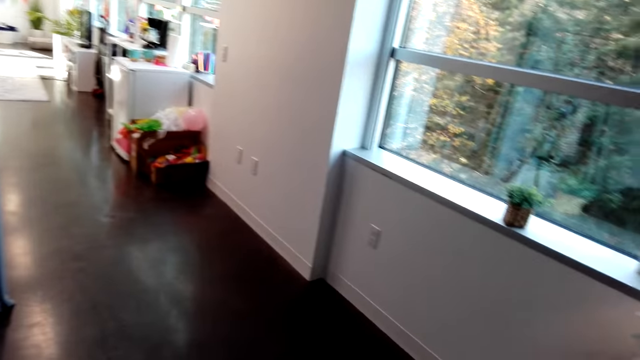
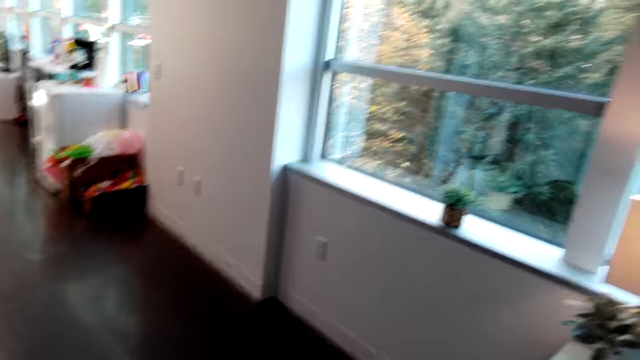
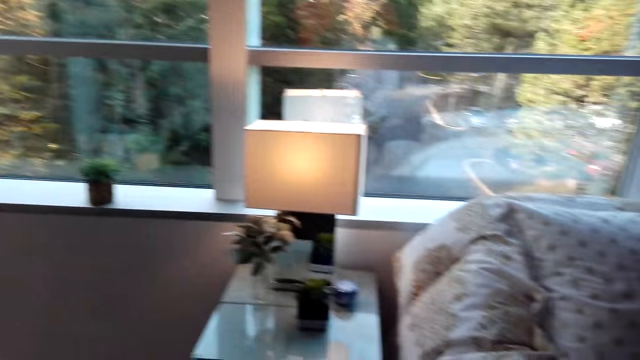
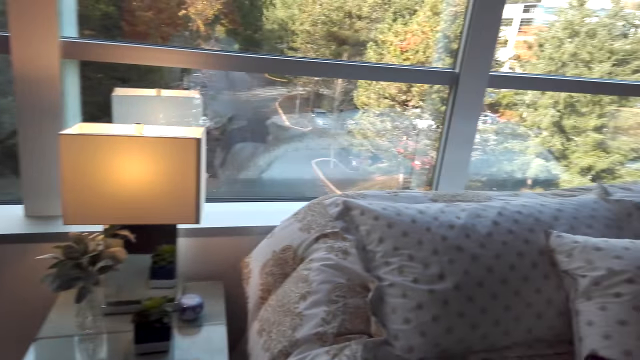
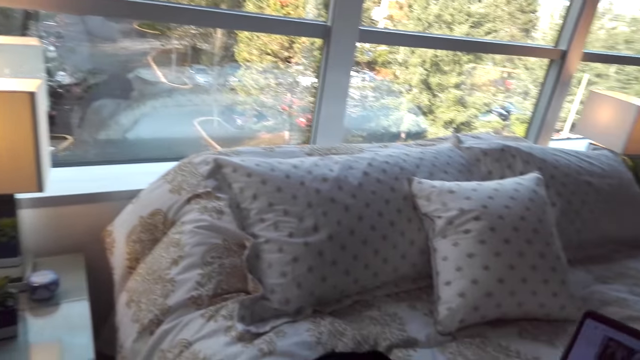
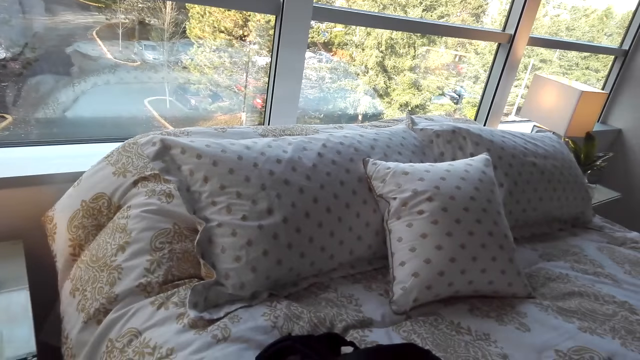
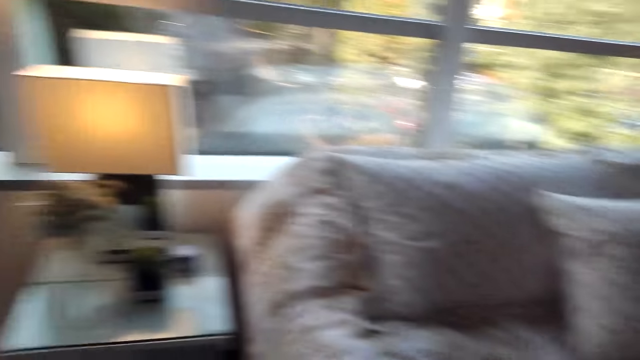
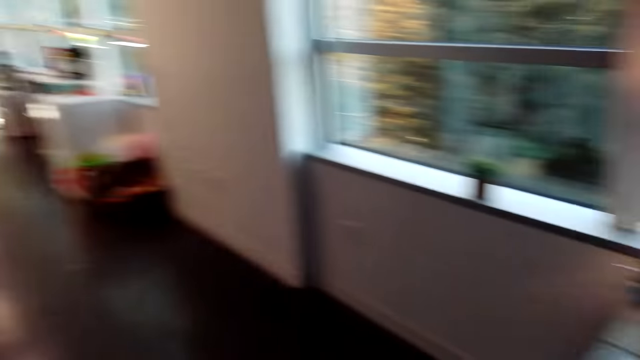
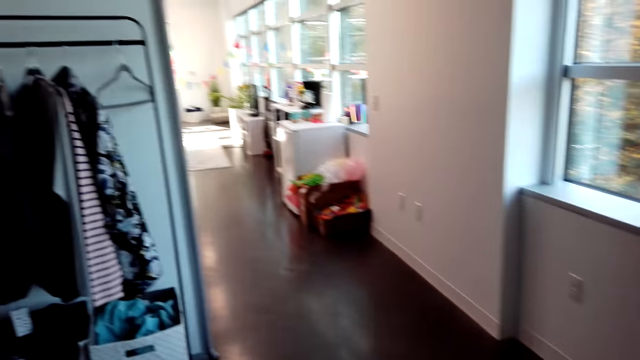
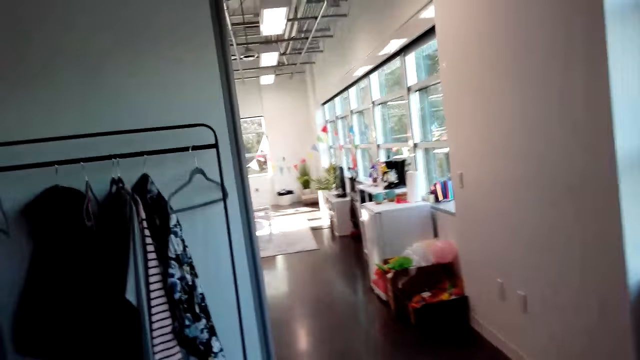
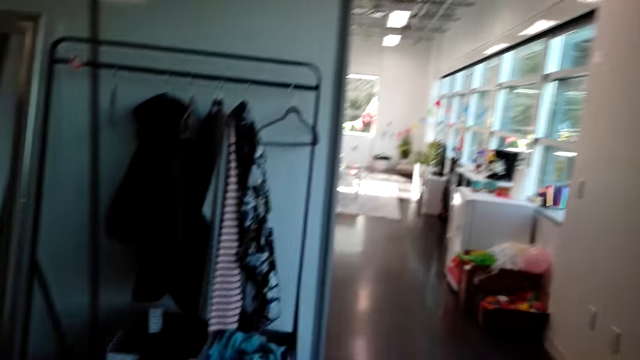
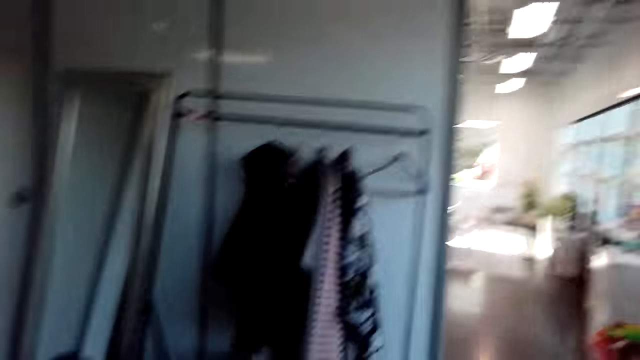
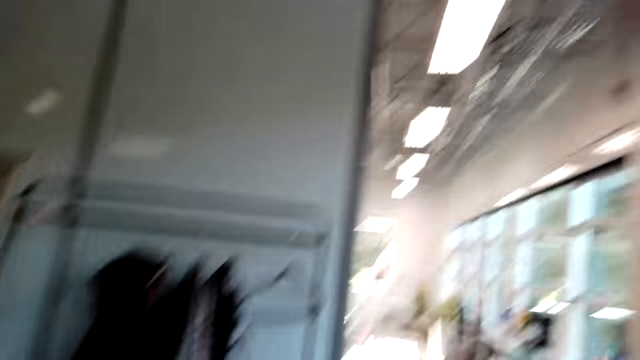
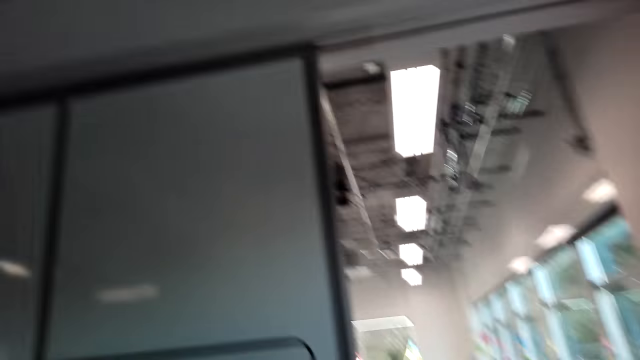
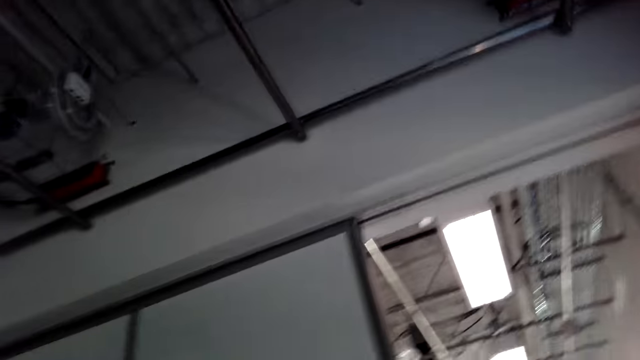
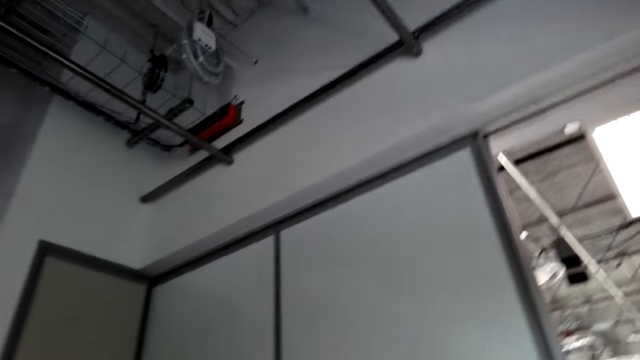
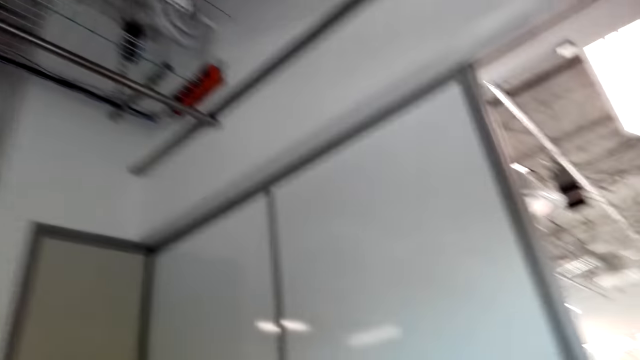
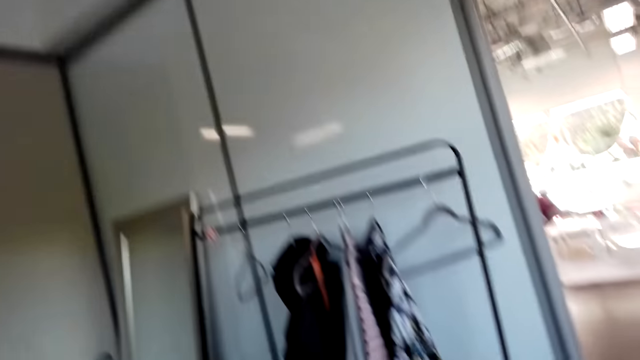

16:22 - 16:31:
The camera wearer turns around and talks.

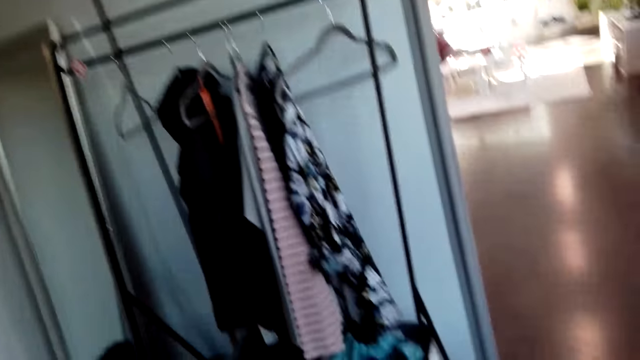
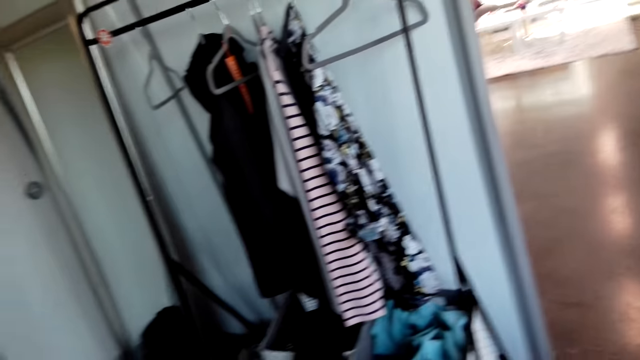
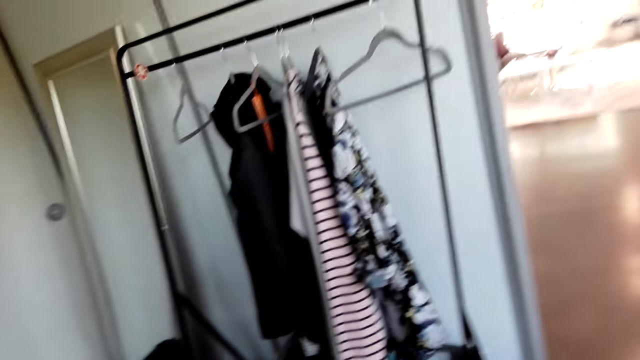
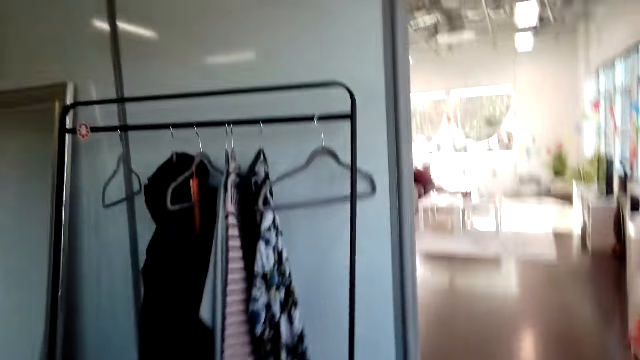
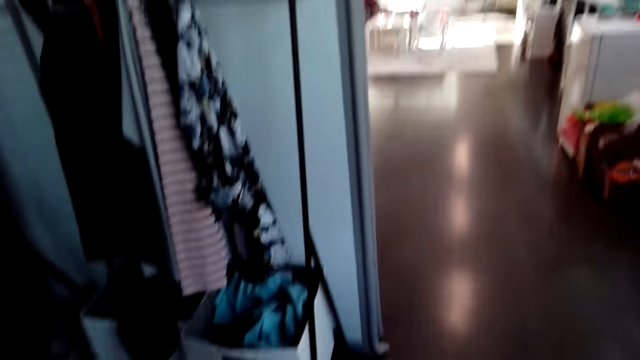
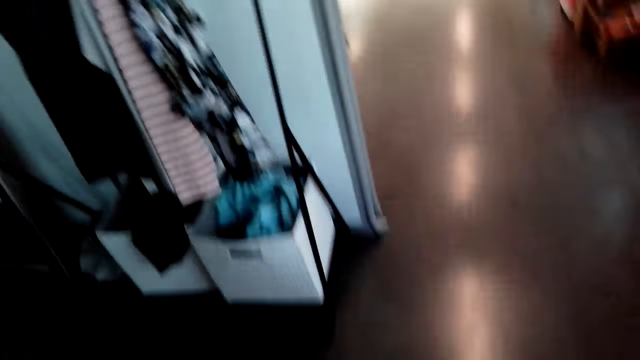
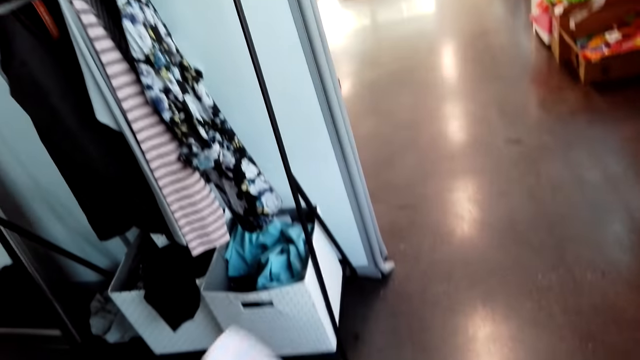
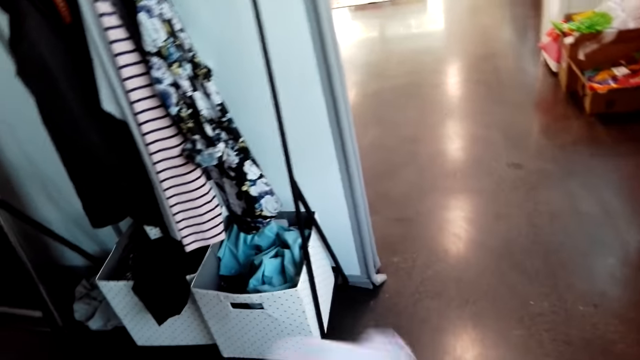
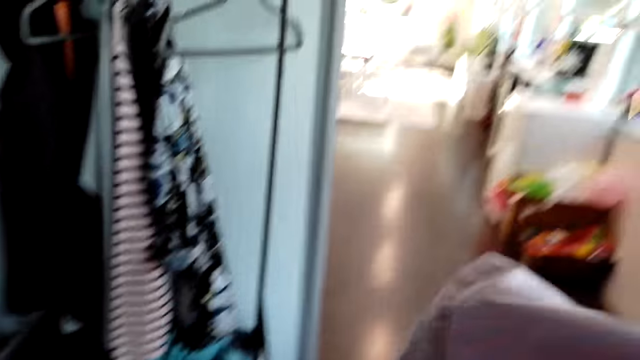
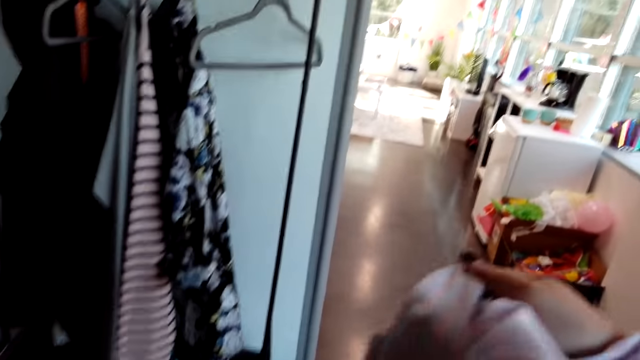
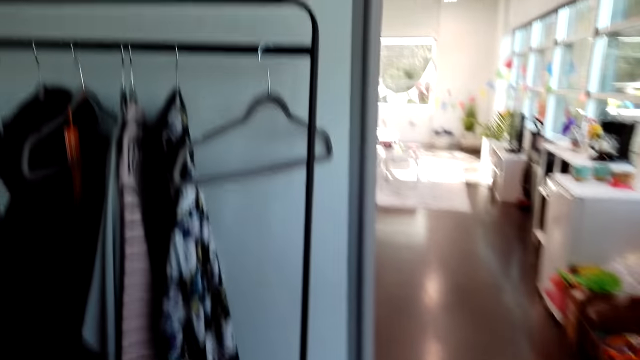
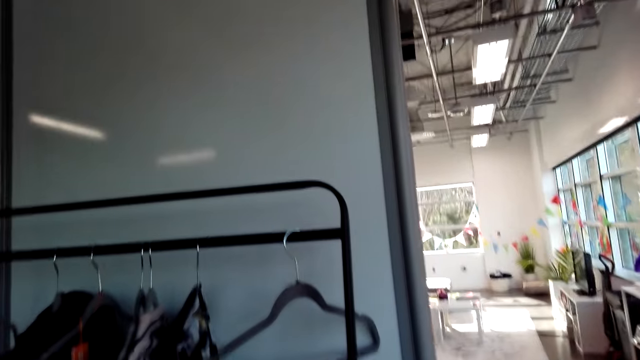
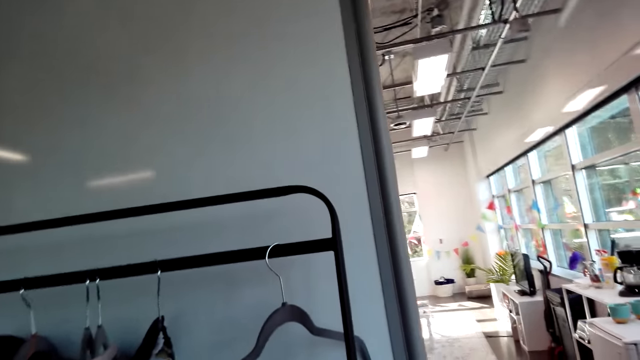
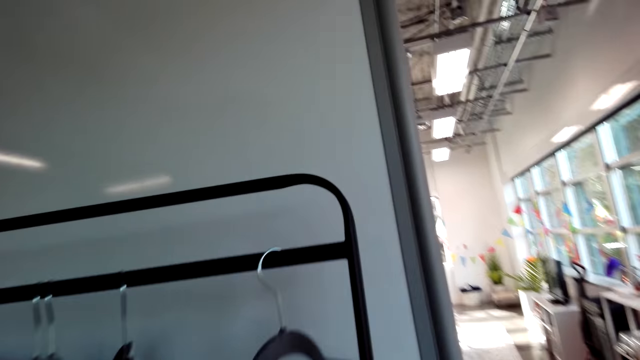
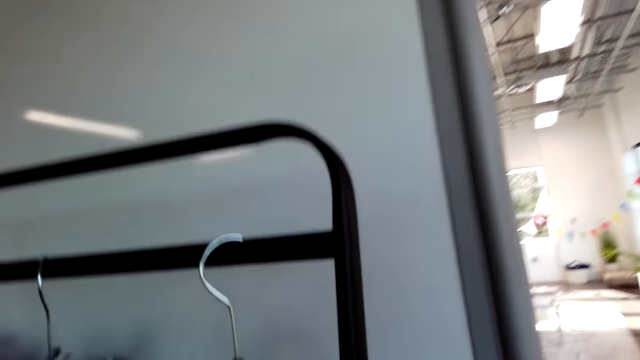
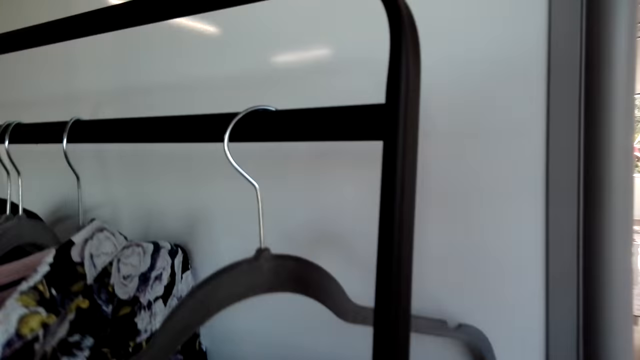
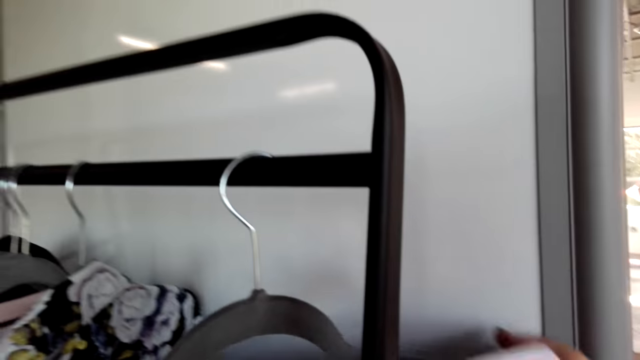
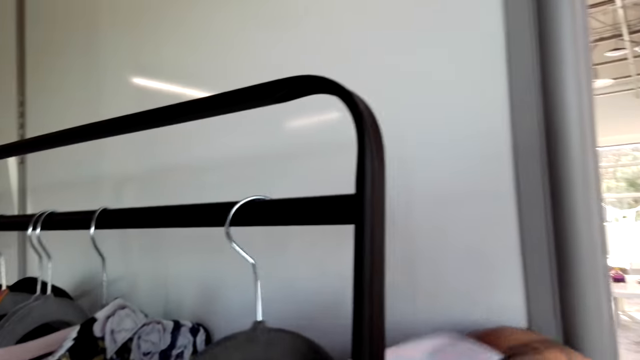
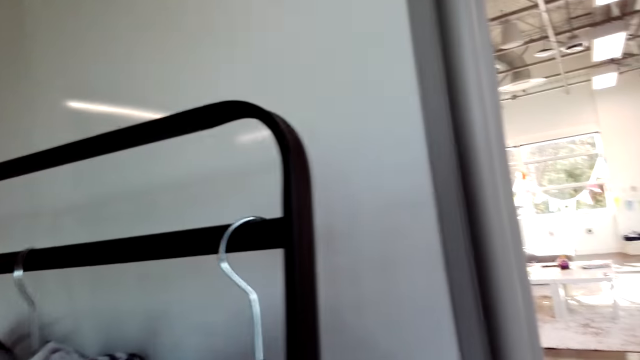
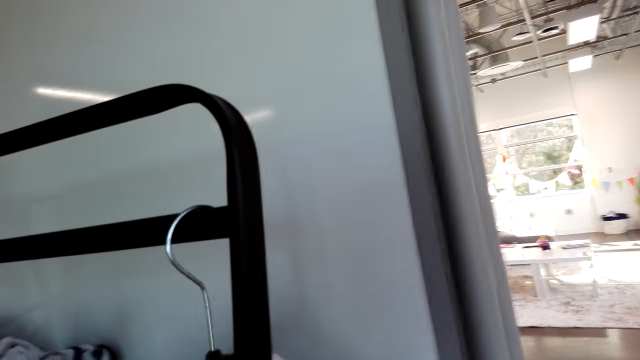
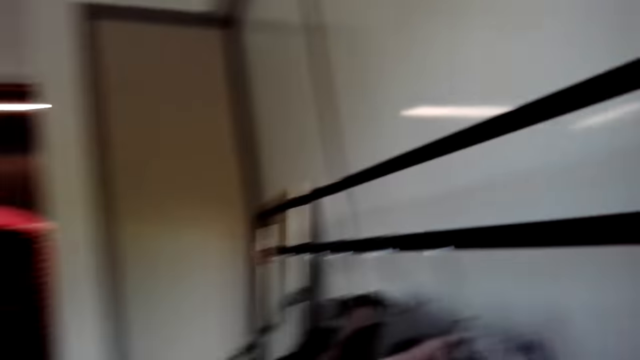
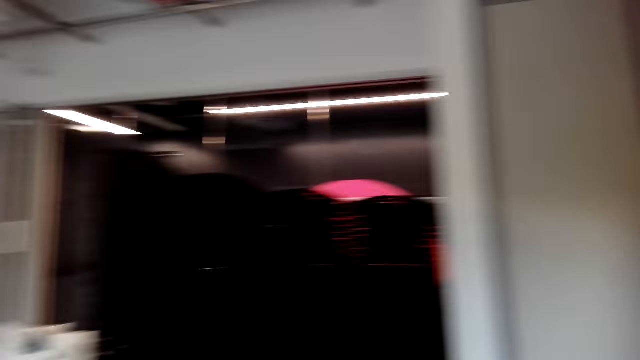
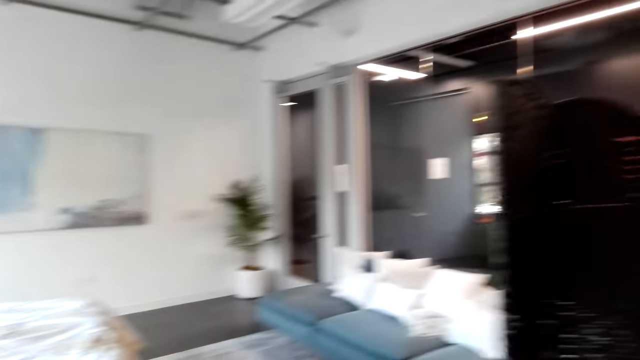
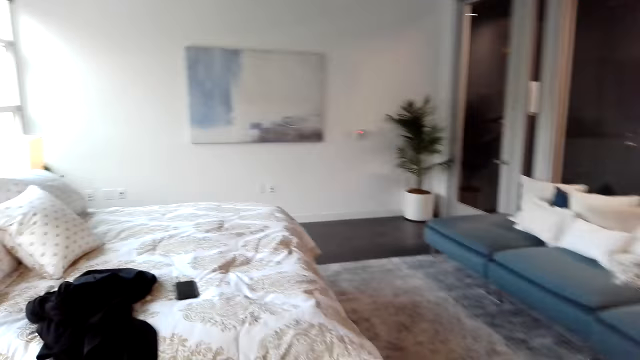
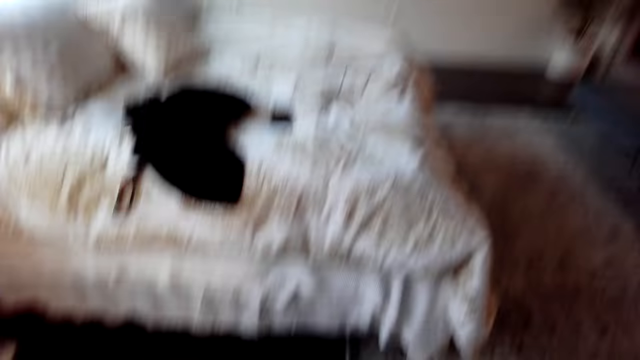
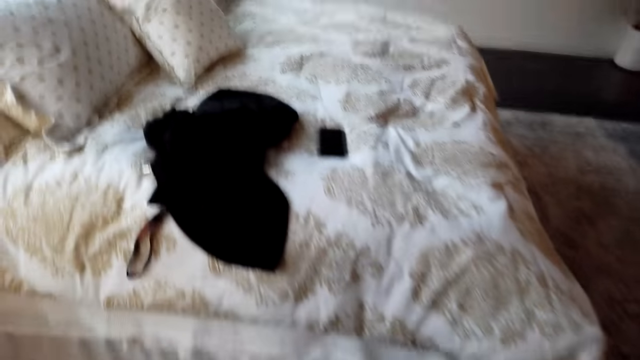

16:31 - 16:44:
The camera wearer examines the cloth. They walk around, hold the shirt, hang the shirt on a hanger and walk around.
